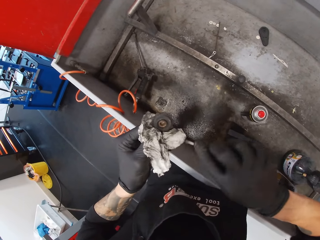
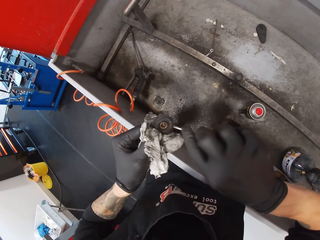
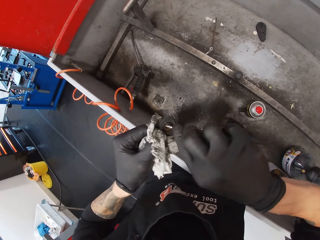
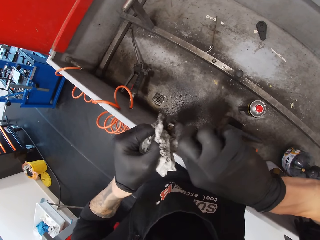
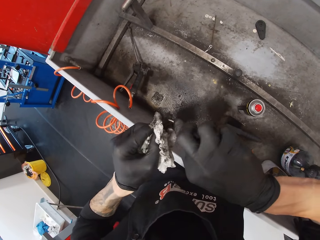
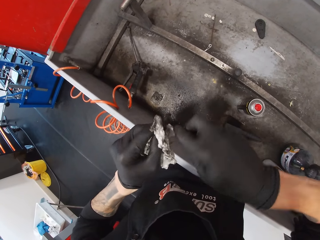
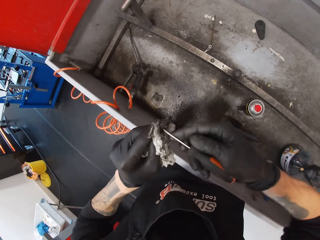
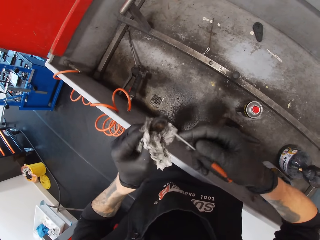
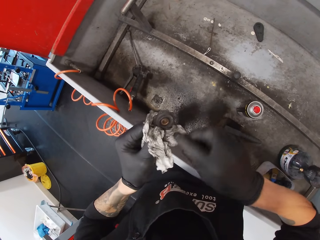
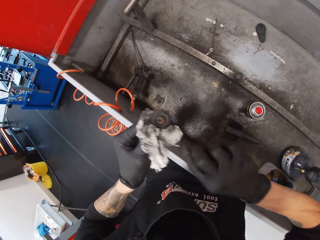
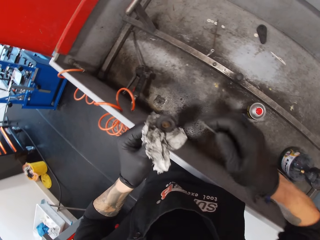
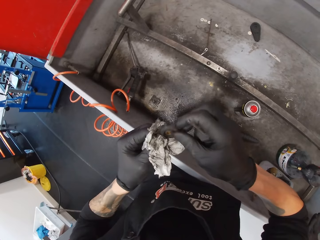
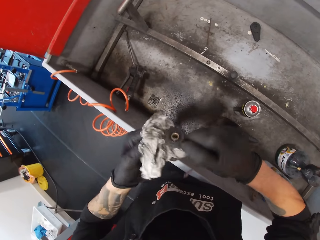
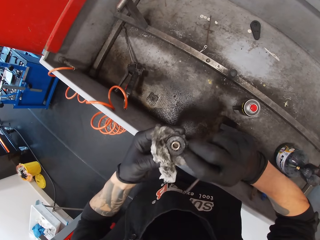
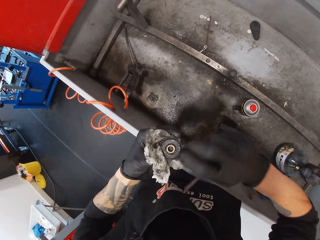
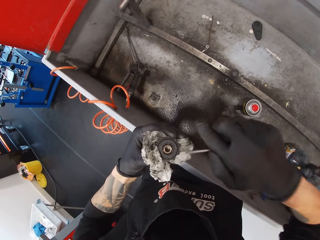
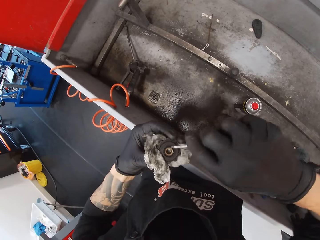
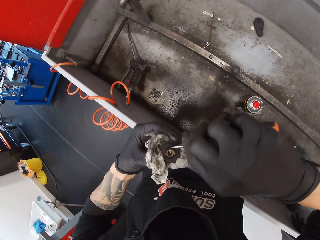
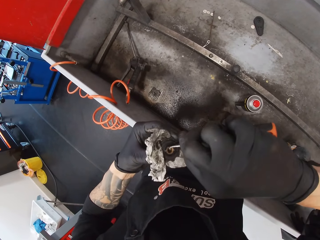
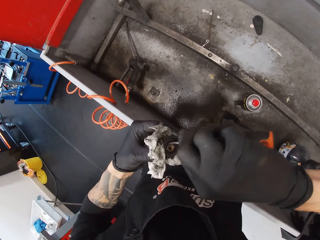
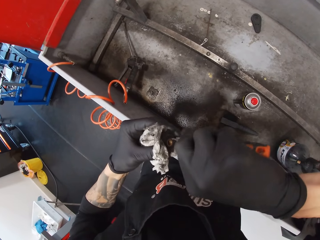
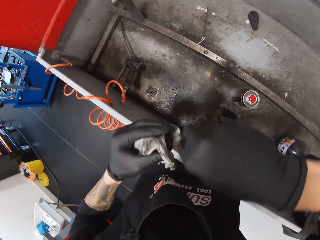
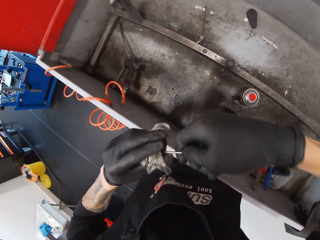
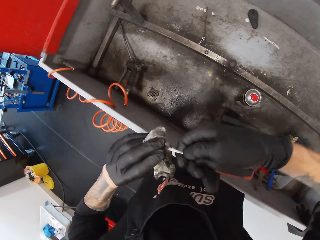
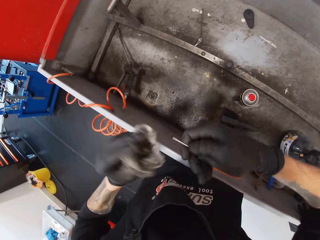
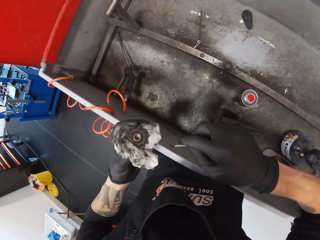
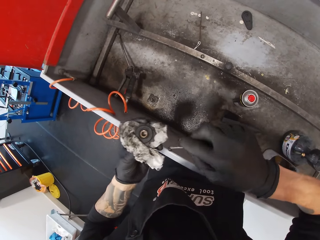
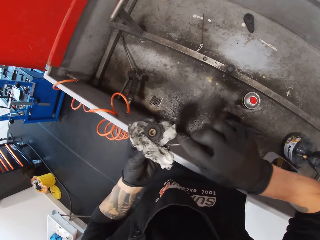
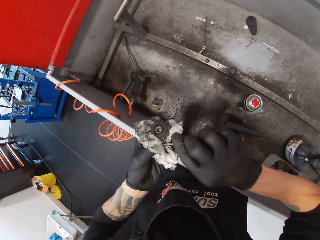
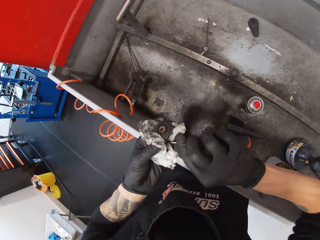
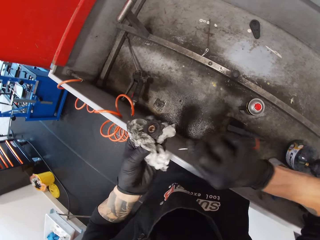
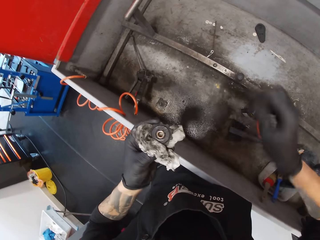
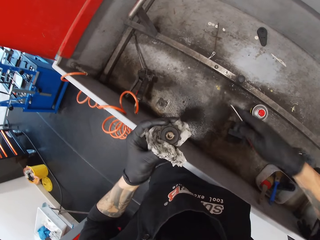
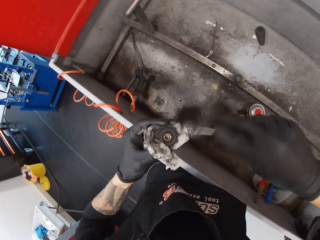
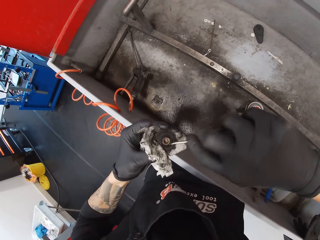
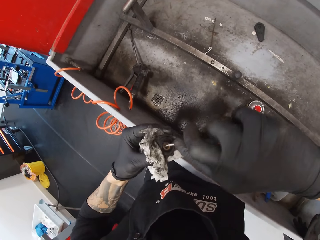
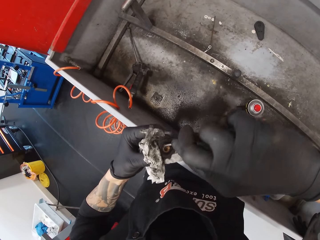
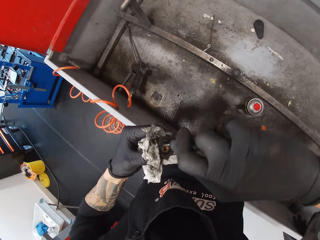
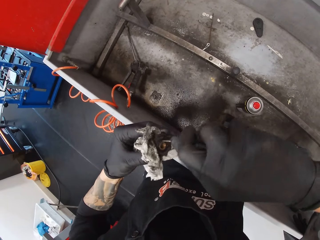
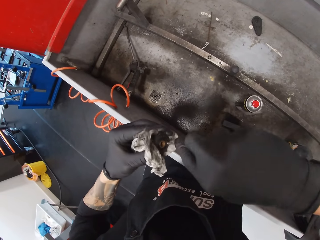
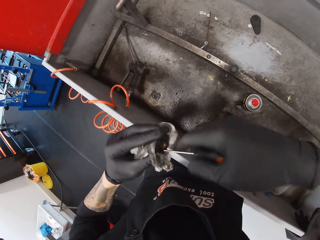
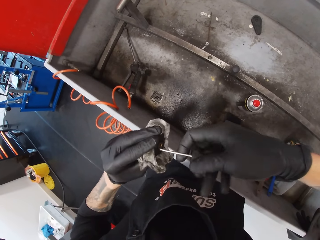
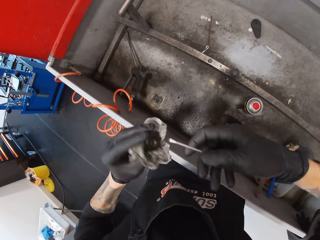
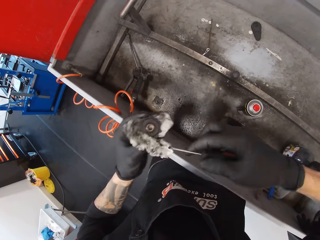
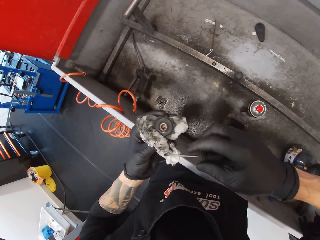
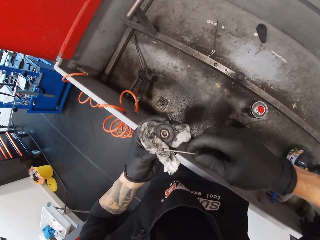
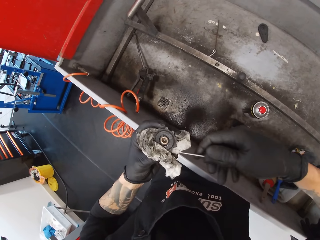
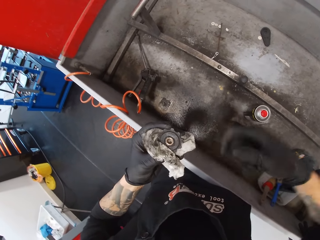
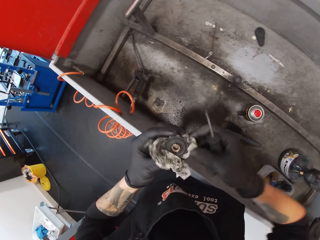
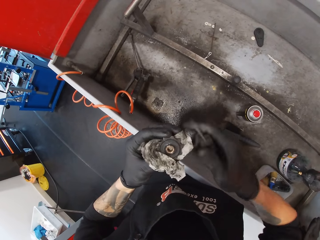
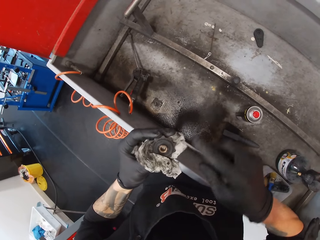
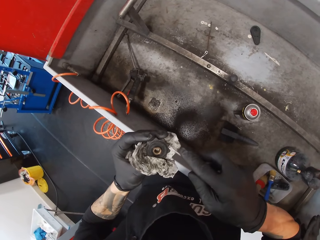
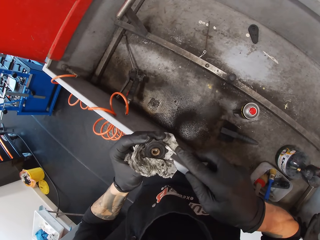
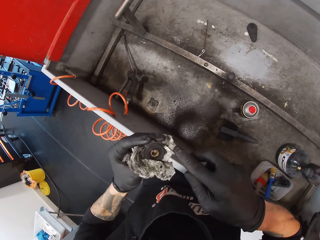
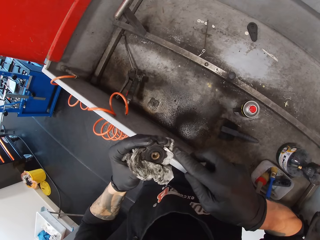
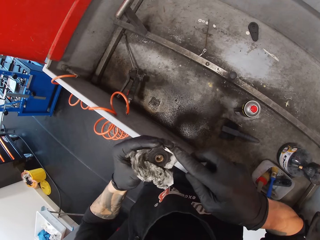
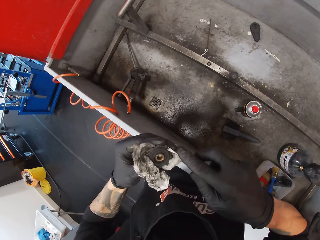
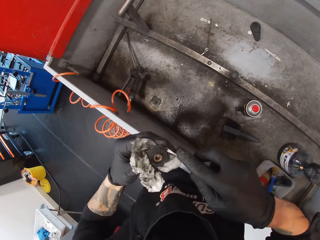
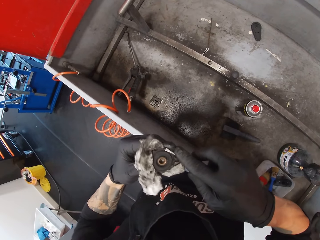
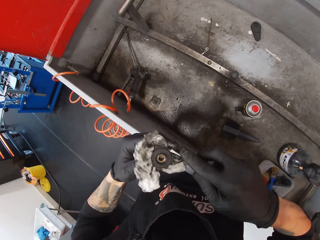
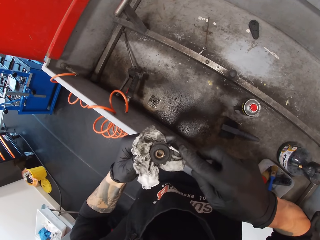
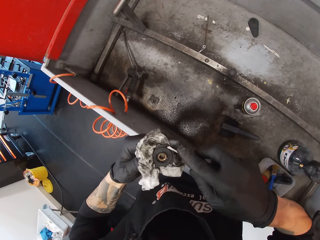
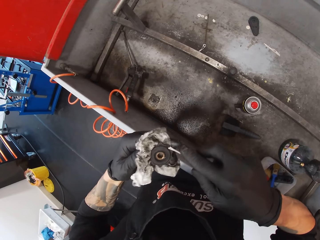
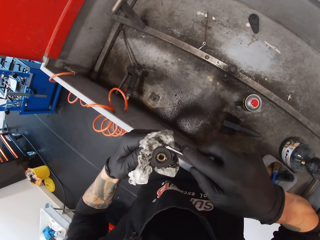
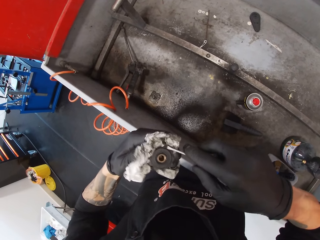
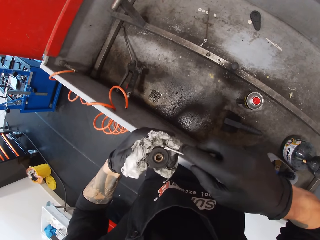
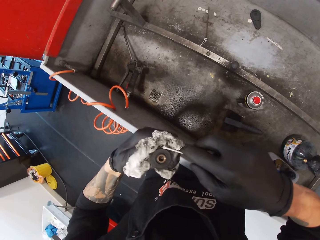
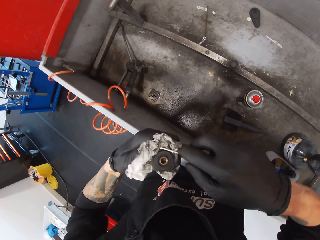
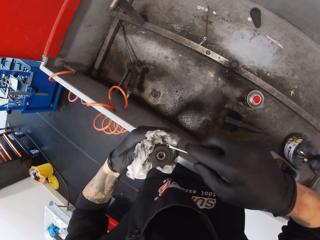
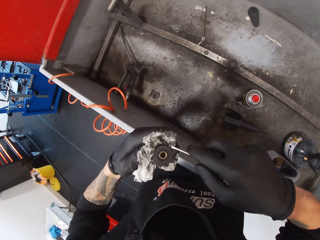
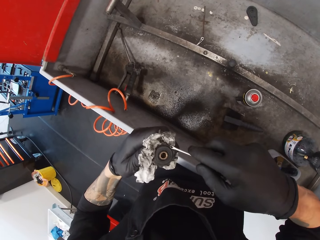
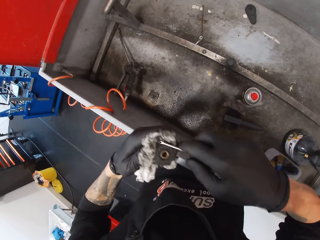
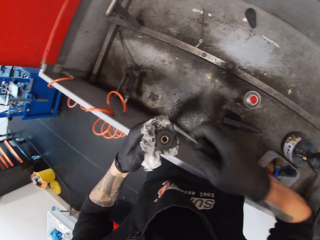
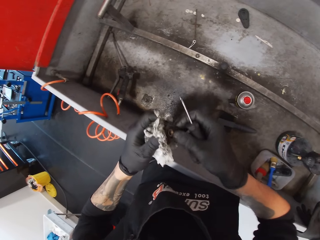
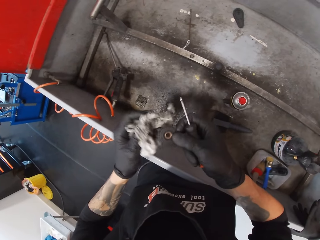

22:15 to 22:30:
The camera wearer wipes a screwdriver with a tissue. They scrub a metal with the screwdriver. They wipe the screwdriver with the tissue. They turn a gear on the other side. They scrub the metal with the screwdriver. They wipe the screwdriver with the tissue. They scrub the metal with the screwdriver. They wipe the screwdriver with the tissue. They scrub the metal with the screwdriver.

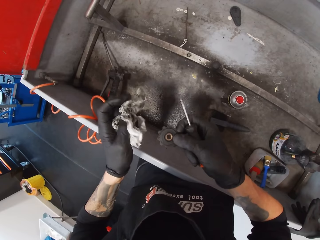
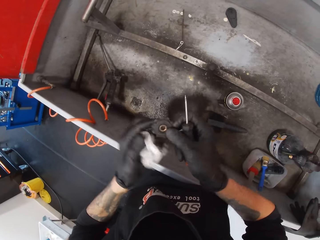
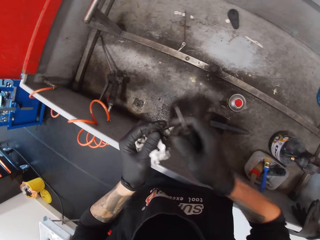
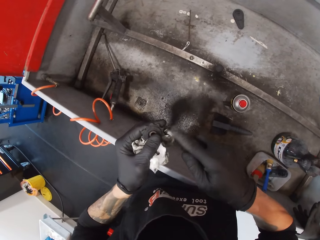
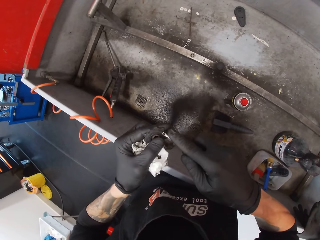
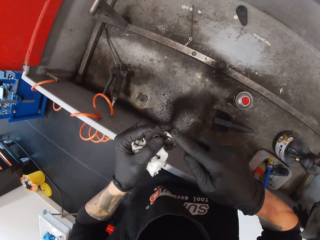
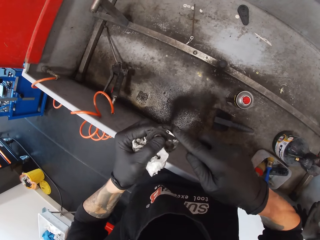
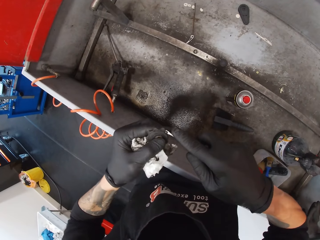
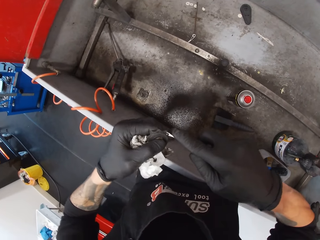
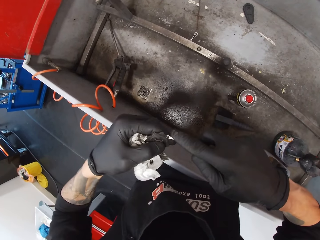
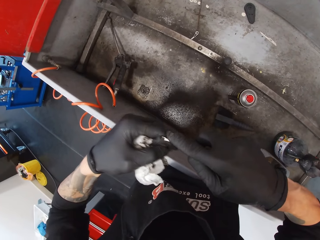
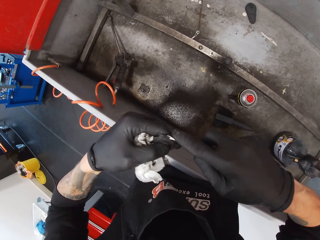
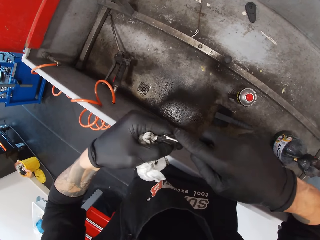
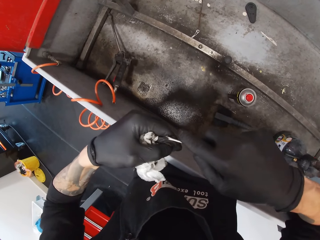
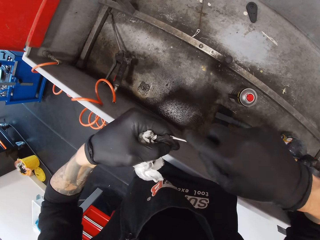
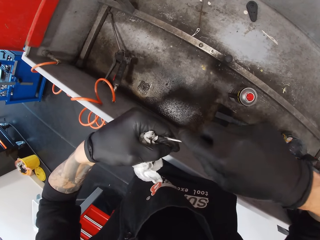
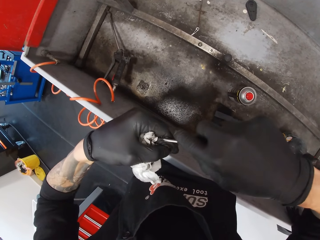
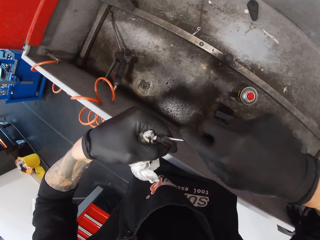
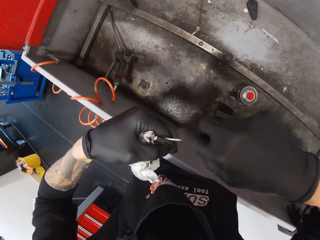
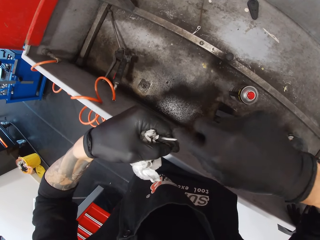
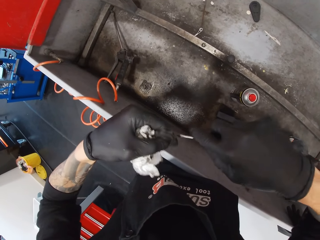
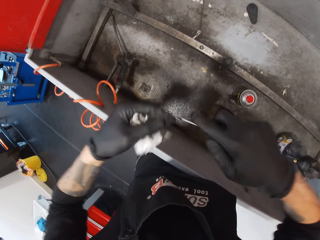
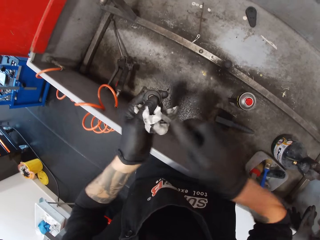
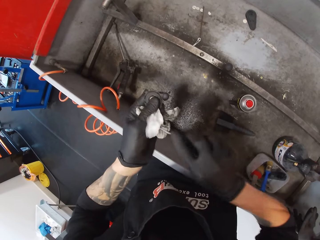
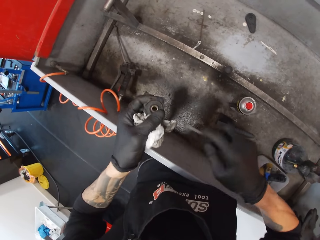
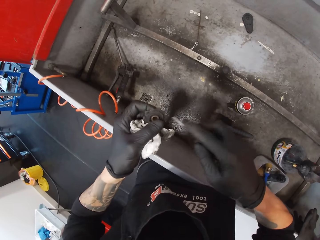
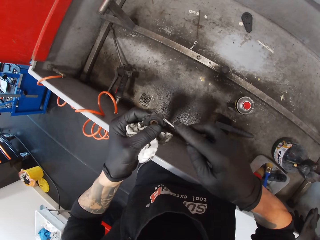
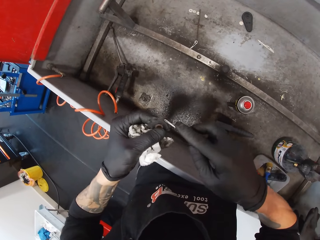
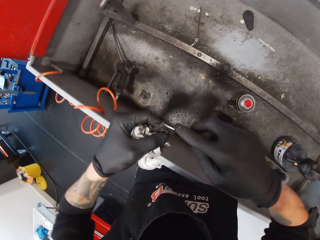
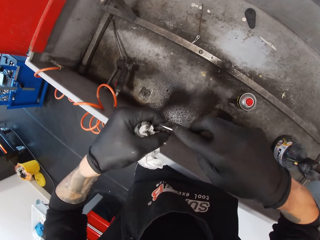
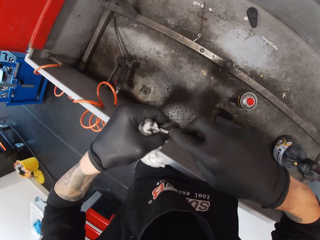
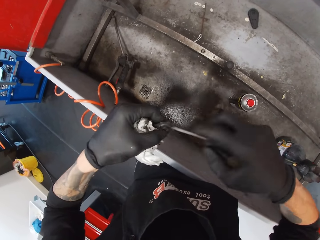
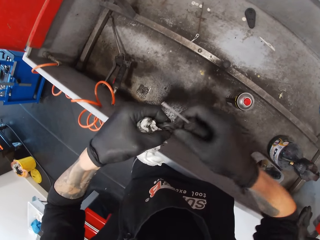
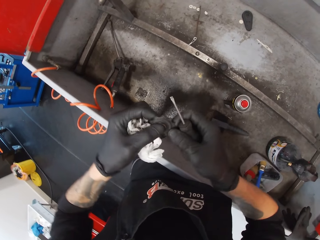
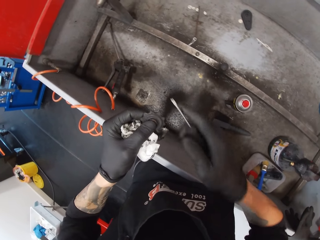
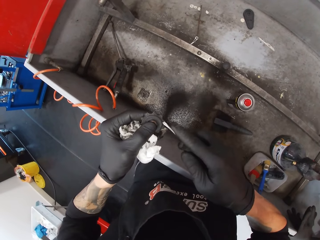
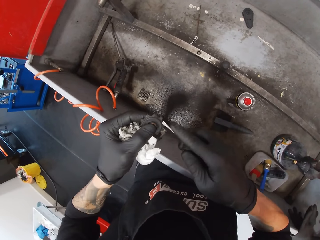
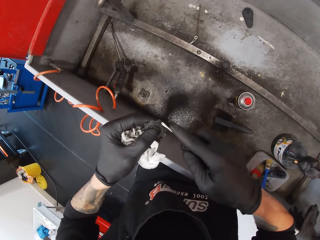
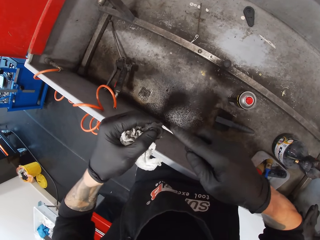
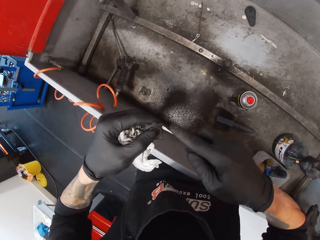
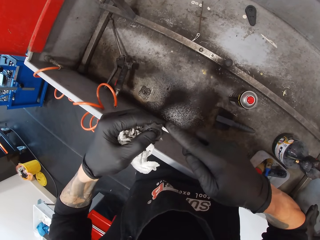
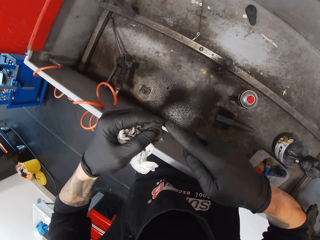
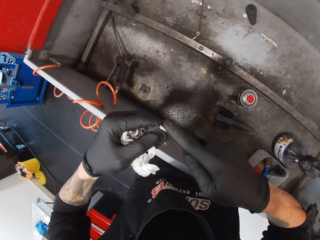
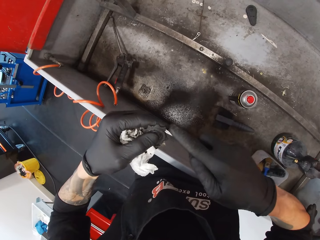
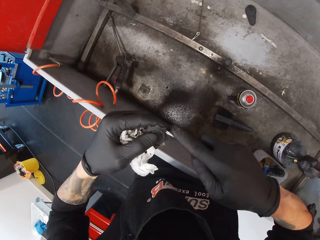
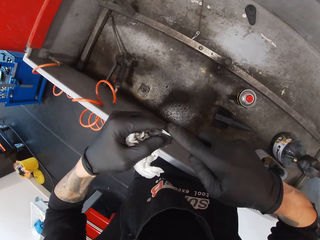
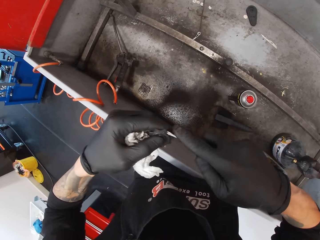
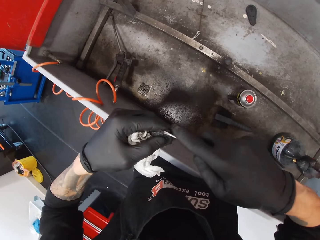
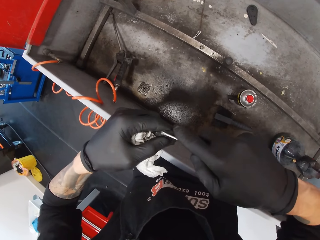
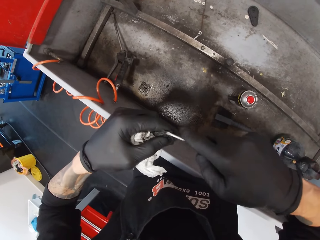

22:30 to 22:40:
The camera wearer wipes a screwdriver with a tissue. He scrubs a metal with the screwdriver. He aligns a gear with his hands. He scrubs the metal with the screwdriver.
